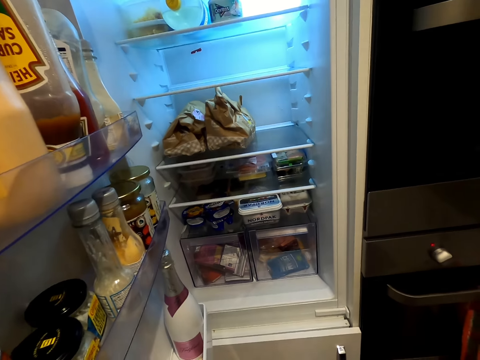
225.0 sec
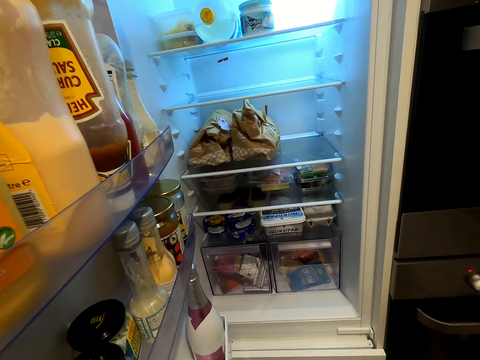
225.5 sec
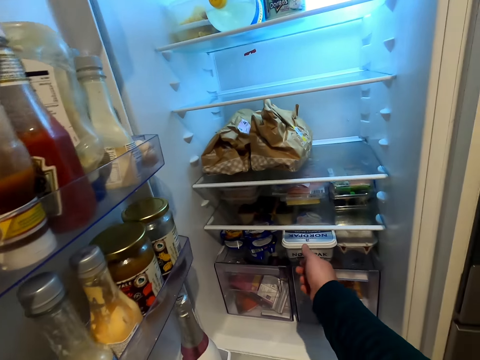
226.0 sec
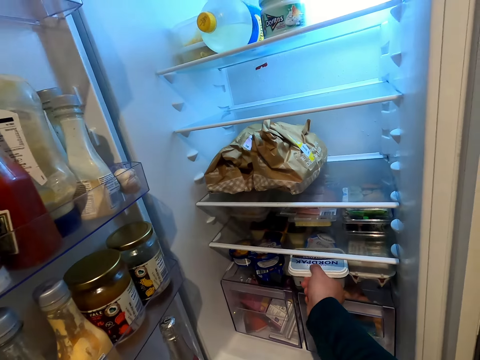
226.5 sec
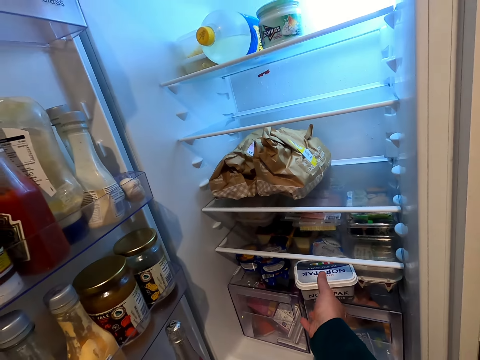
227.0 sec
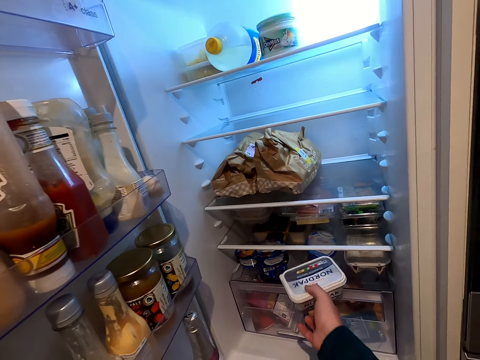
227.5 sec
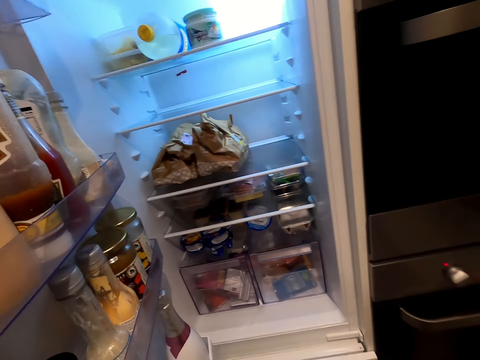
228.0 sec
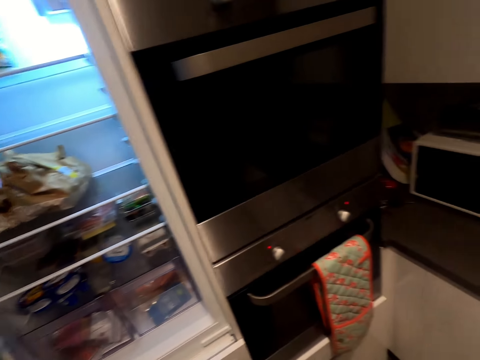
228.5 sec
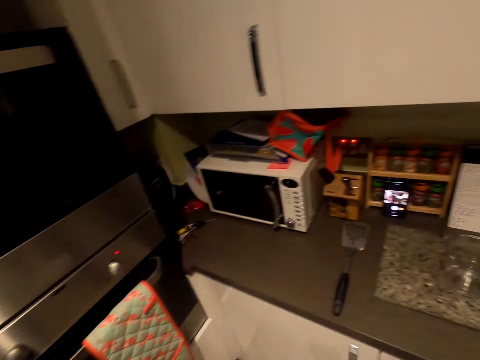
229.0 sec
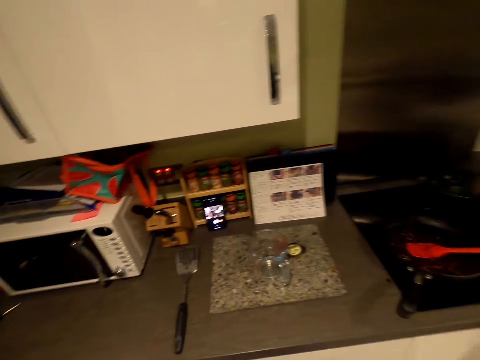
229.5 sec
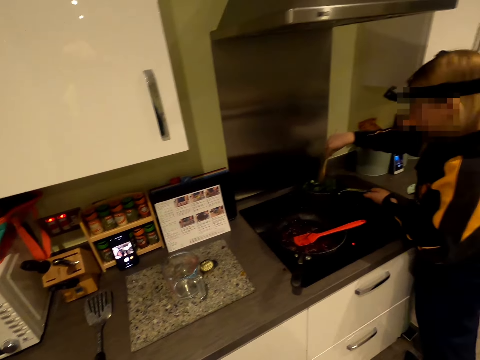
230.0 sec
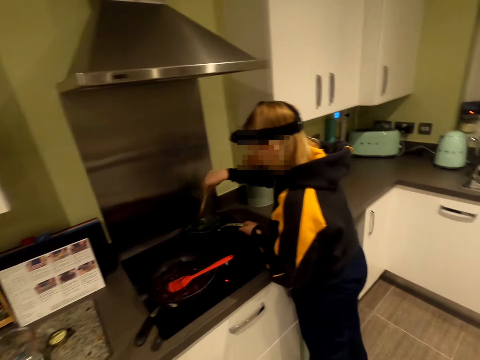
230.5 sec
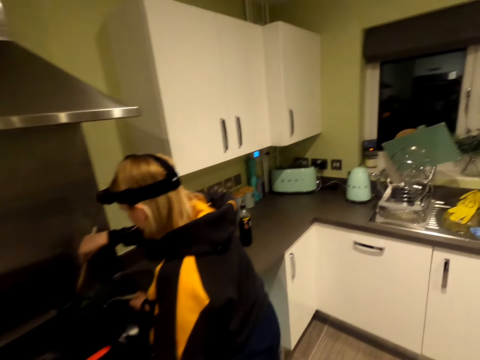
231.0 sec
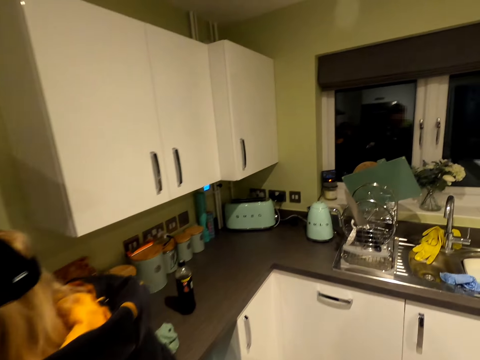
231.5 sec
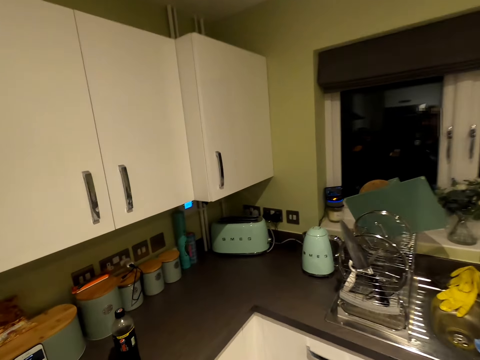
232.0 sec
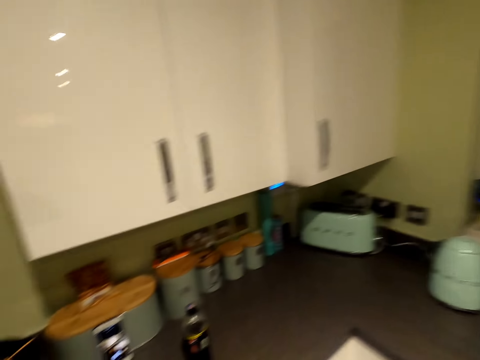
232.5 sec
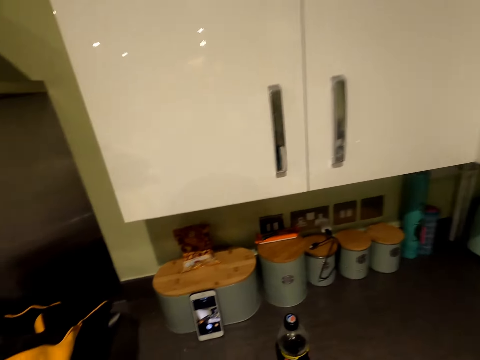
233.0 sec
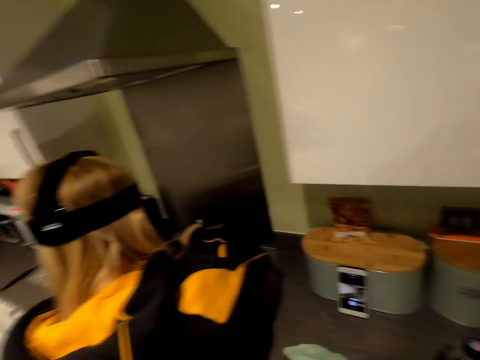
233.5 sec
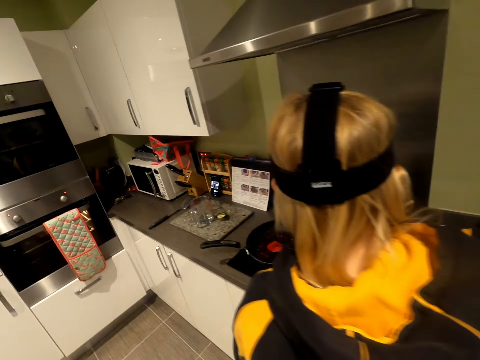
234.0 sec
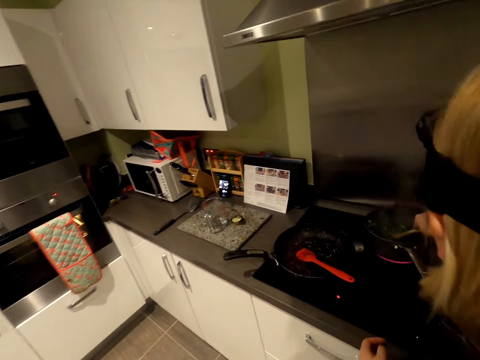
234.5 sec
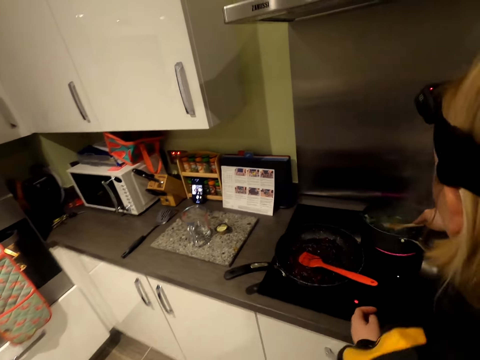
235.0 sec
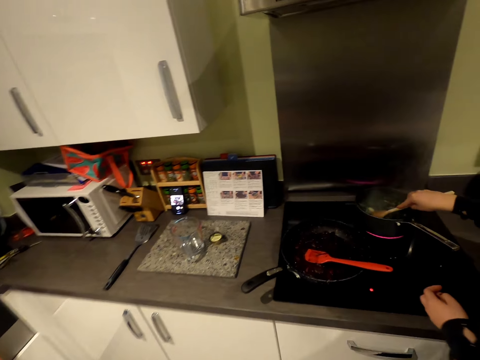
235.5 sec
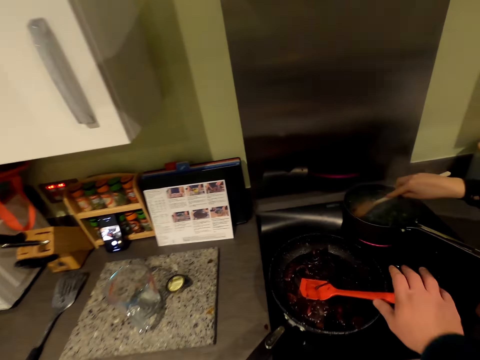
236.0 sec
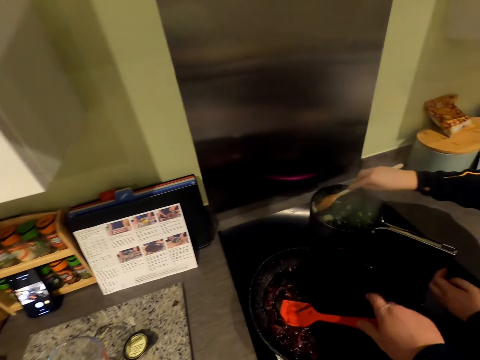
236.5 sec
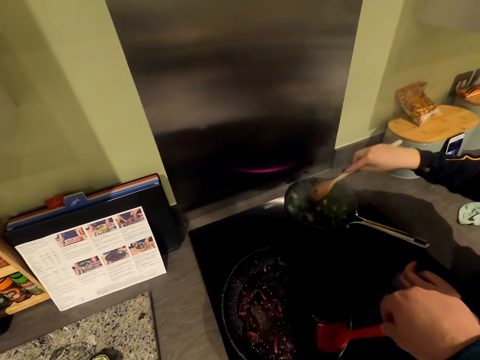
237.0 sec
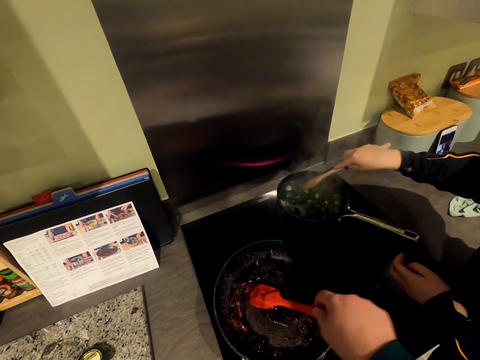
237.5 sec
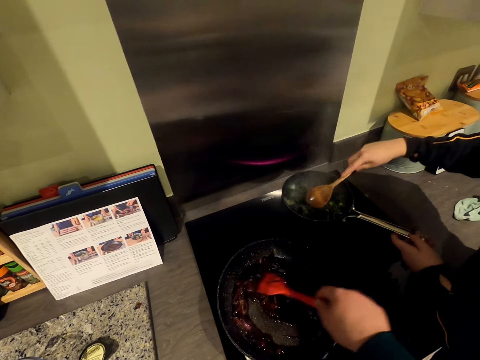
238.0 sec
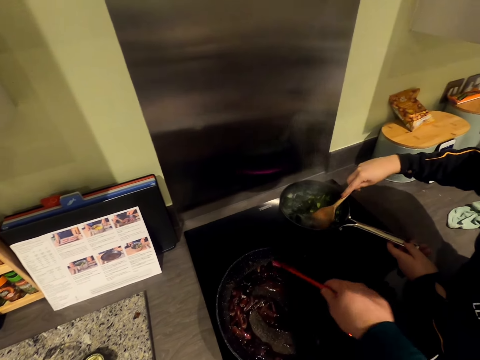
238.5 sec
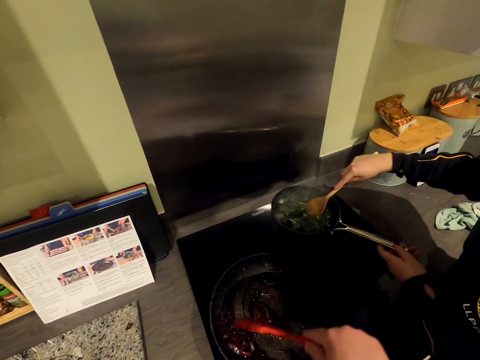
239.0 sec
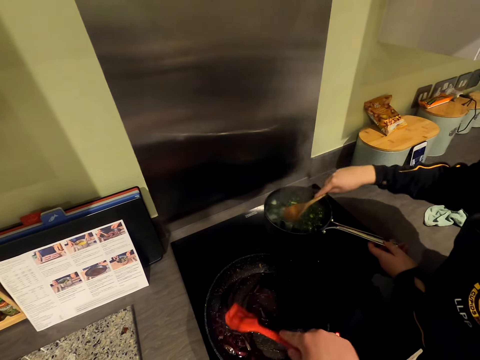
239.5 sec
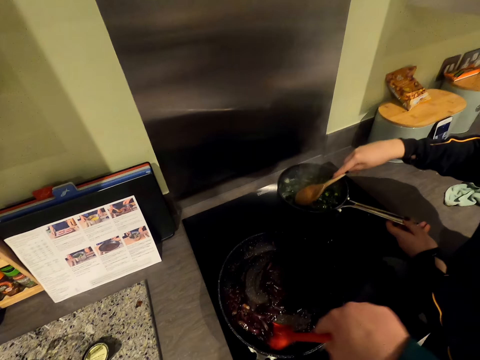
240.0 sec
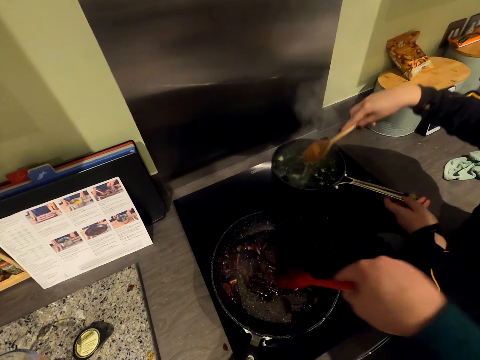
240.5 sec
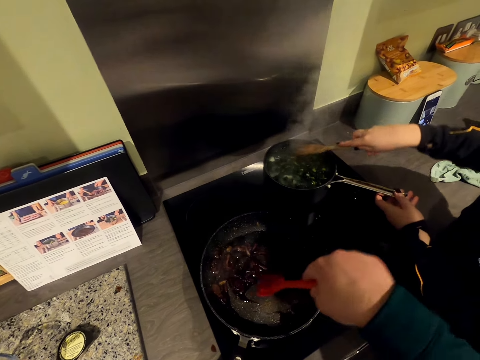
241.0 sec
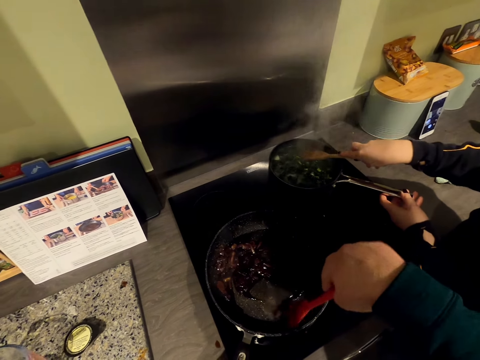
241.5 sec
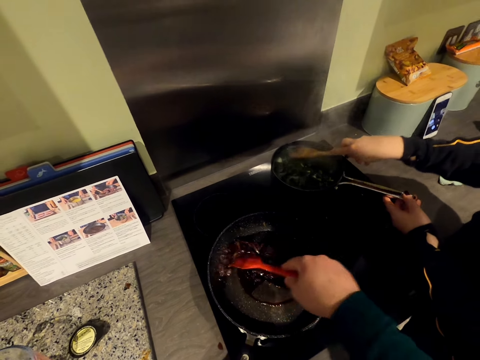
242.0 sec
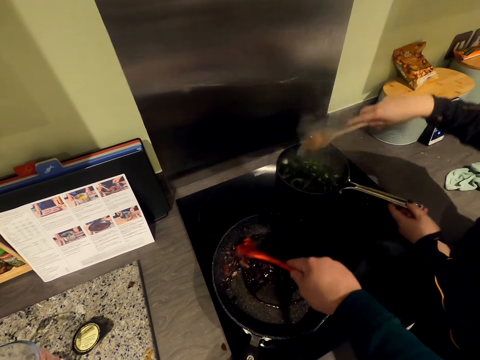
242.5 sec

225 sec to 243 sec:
The camera wearer picks up a container. They move around. A man stirs something. The camera wearer makes a step. The man talks to the camera wearer. The man stirs something. The camera wearer picks up a cooking stick. The man presses the vegetables. The camera wearer stirs something.

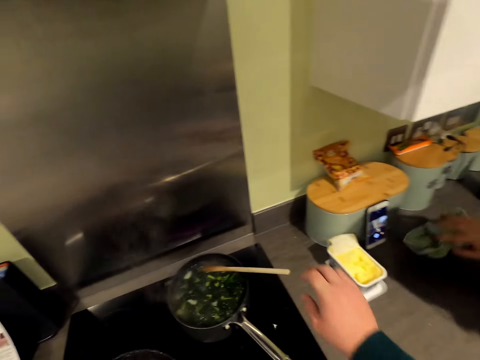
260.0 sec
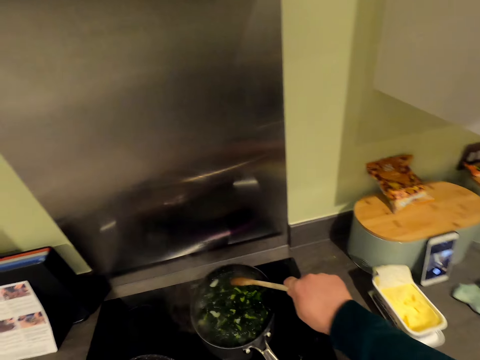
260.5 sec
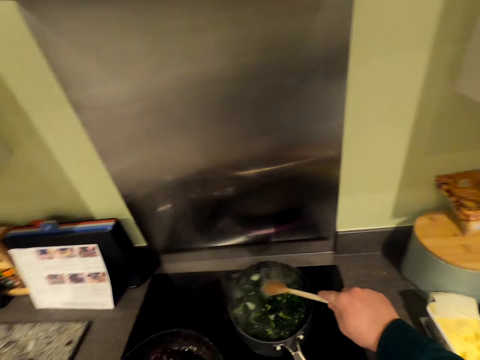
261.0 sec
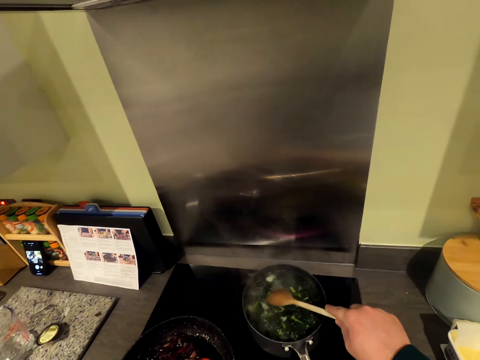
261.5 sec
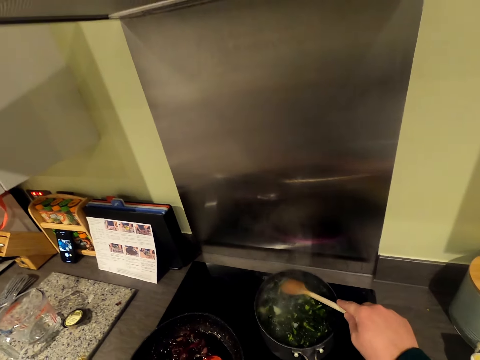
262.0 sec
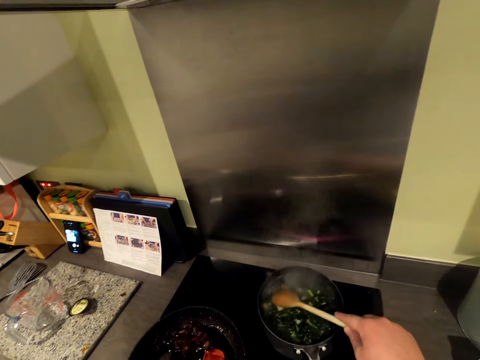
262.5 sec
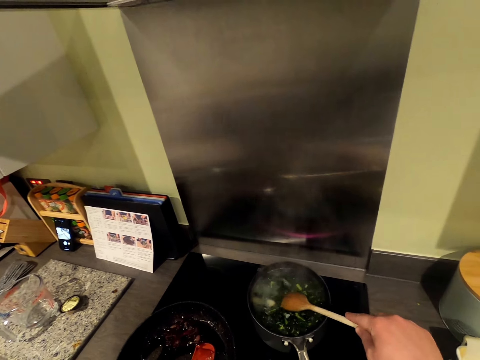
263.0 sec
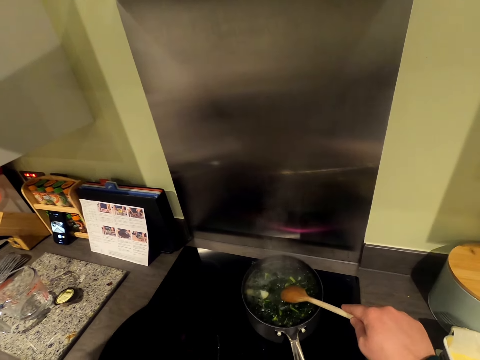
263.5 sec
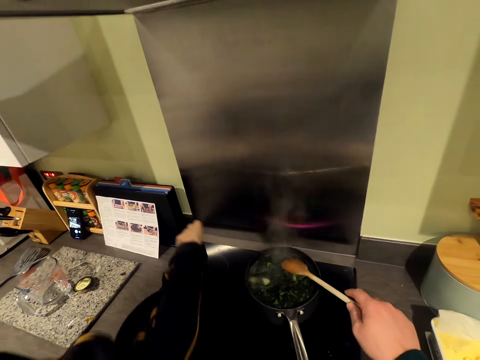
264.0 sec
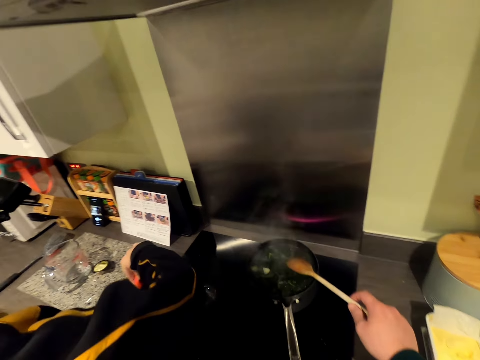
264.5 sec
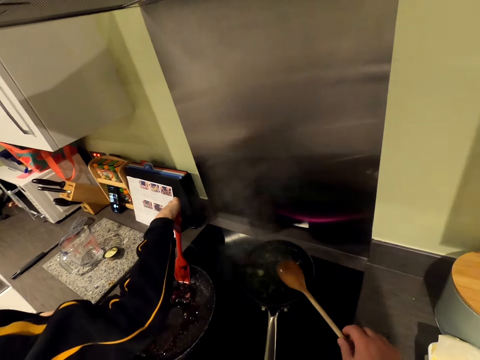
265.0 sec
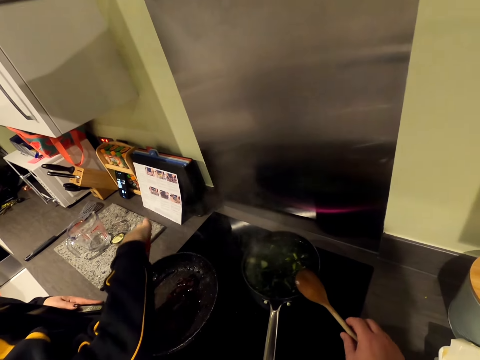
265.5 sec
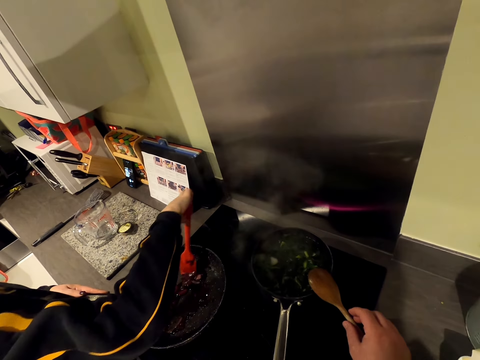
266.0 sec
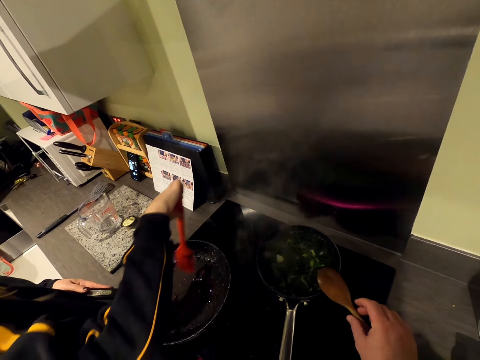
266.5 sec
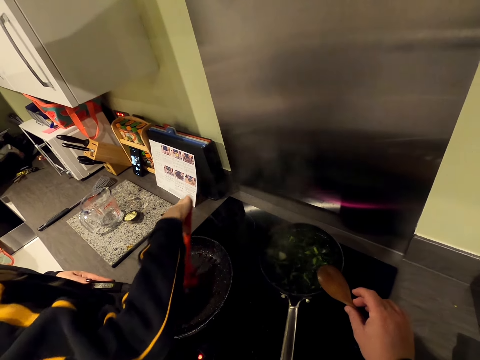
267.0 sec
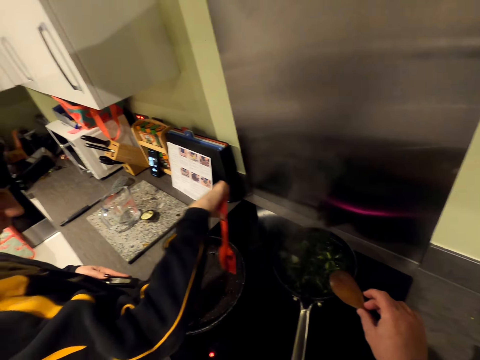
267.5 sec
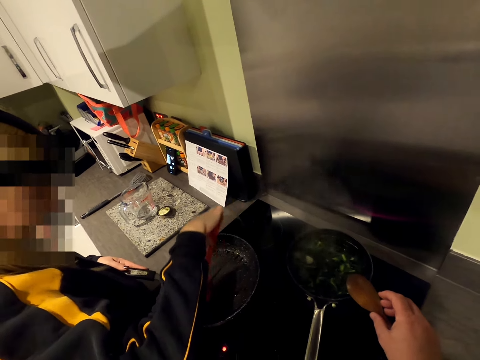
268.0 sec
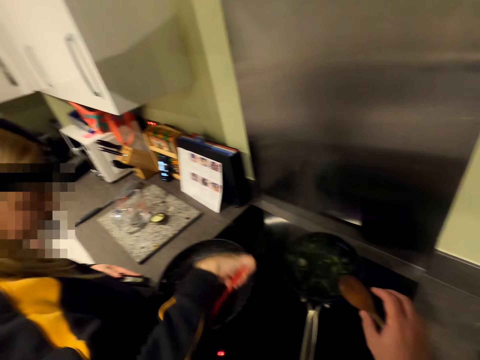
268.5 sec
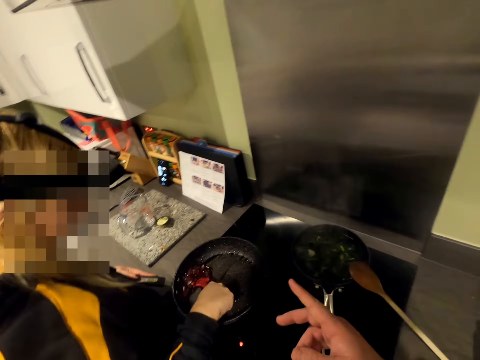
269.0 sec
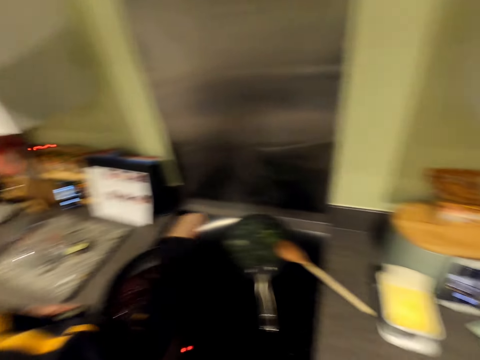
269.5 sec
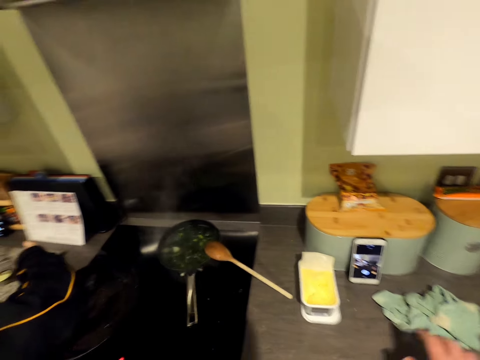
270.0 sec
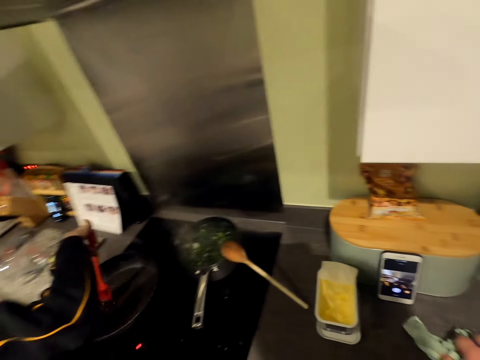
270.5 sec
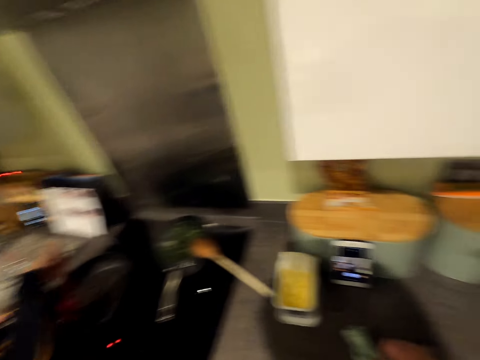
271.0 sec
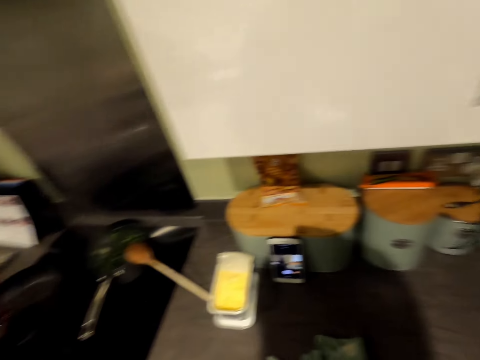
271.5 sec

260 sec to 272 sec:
A man picks up a kitchen towel and drops the kitchen towel on the counter. The camera wearer presses the vegetables. The man talks to the camera wearer. The man picks up a cooking stick. The camera wearer rests the cooking stick on the pan. The man stirs the food. The camera wearer moves a hand. The man talks to the camera wearer. The camera wearer moves the kitchen towel.
